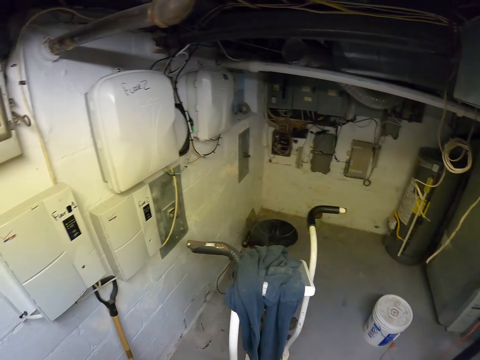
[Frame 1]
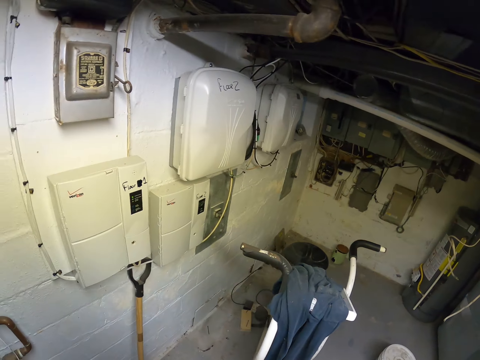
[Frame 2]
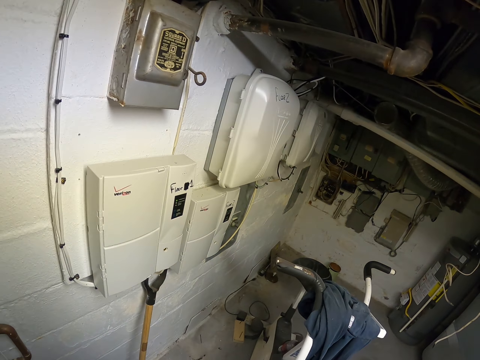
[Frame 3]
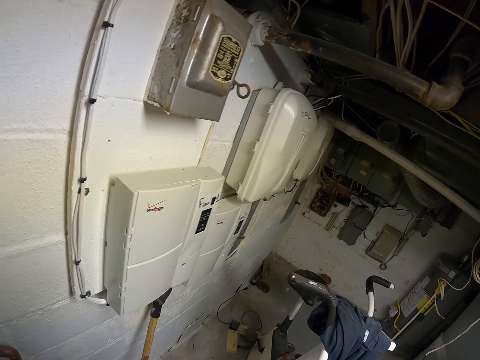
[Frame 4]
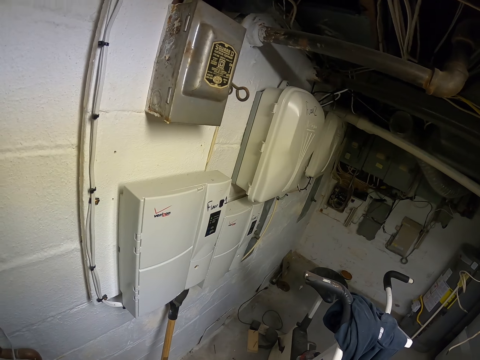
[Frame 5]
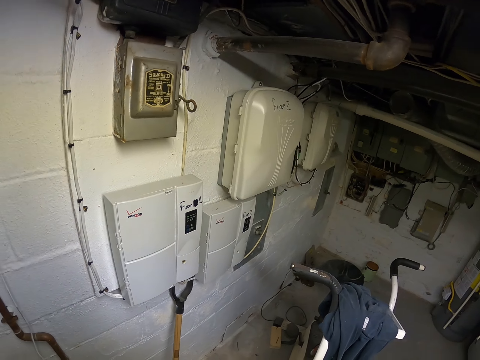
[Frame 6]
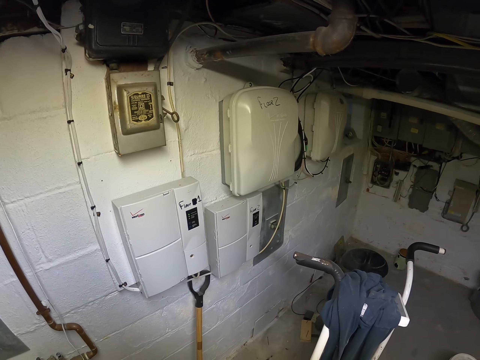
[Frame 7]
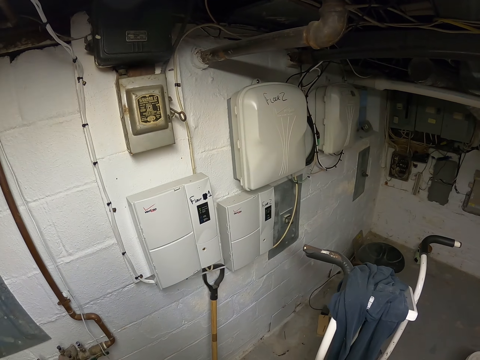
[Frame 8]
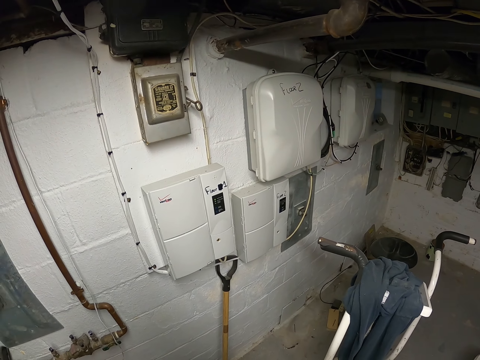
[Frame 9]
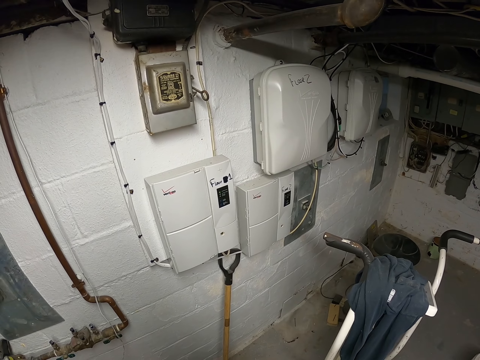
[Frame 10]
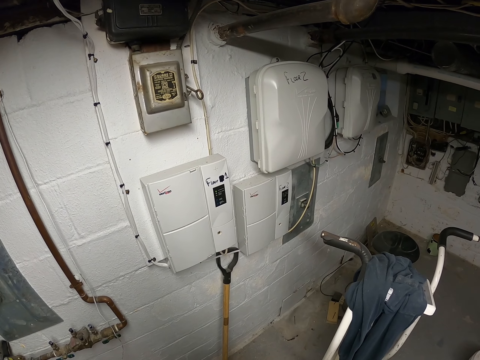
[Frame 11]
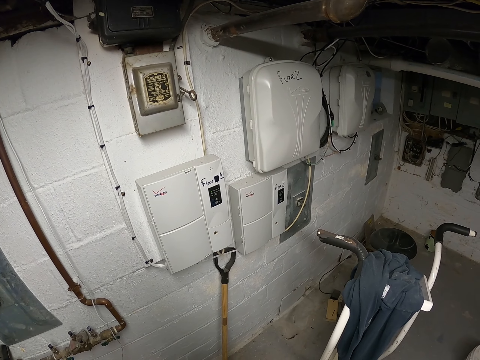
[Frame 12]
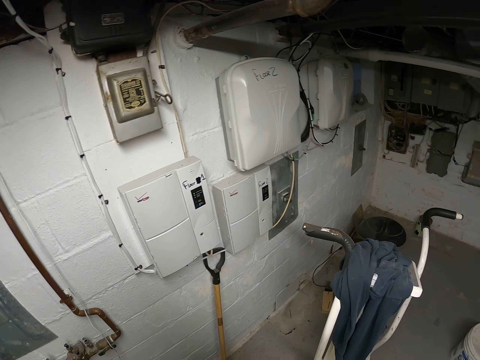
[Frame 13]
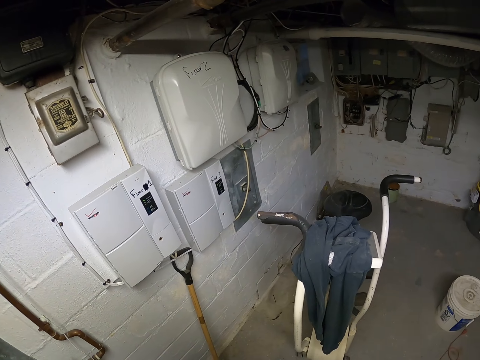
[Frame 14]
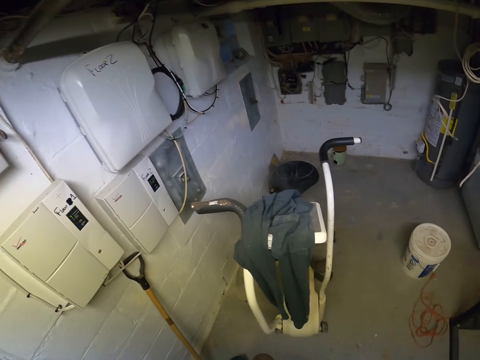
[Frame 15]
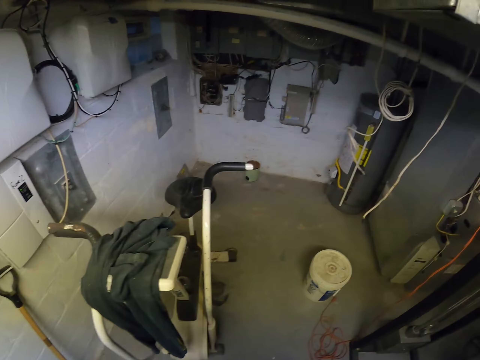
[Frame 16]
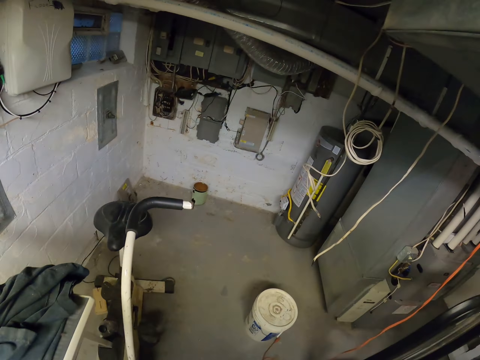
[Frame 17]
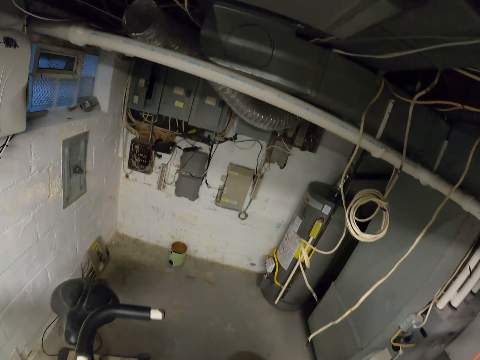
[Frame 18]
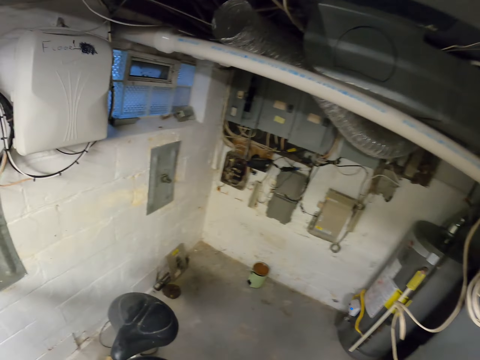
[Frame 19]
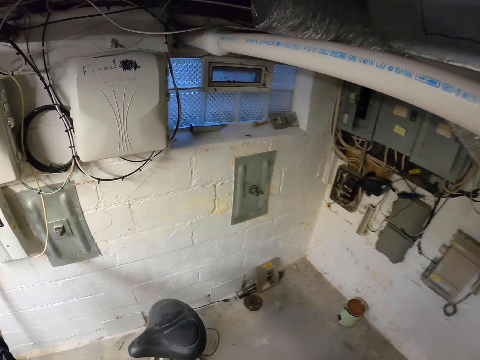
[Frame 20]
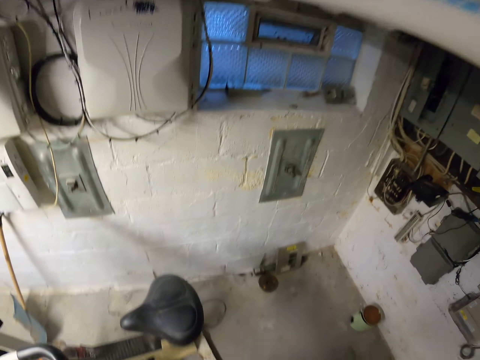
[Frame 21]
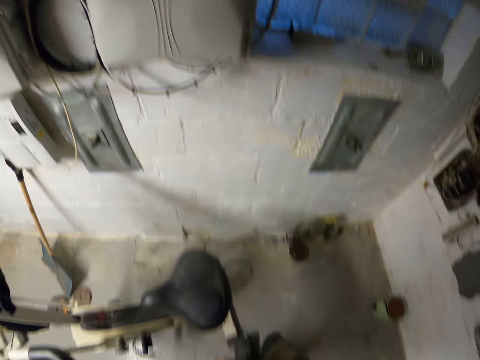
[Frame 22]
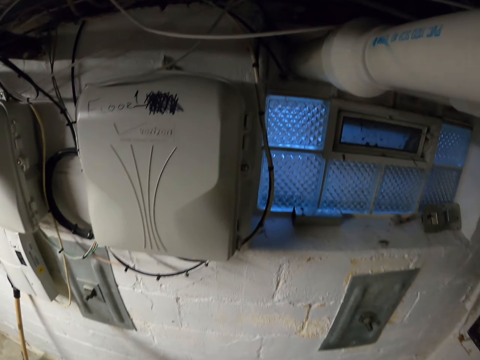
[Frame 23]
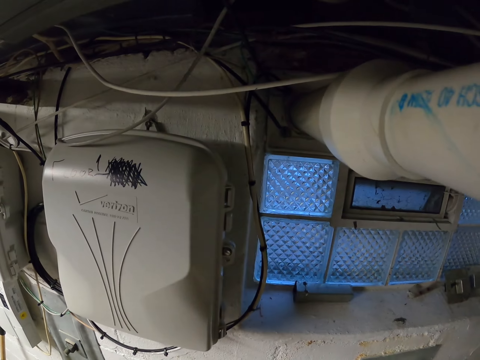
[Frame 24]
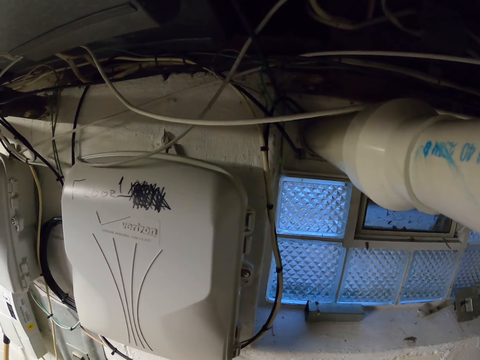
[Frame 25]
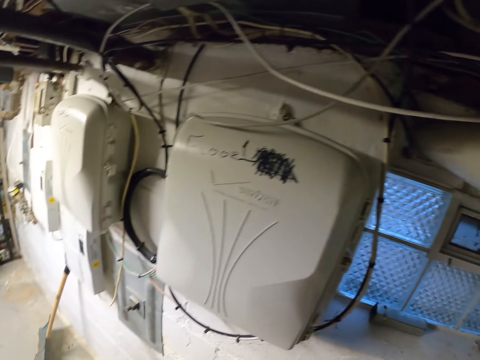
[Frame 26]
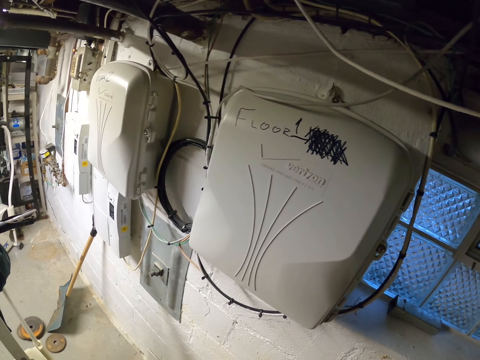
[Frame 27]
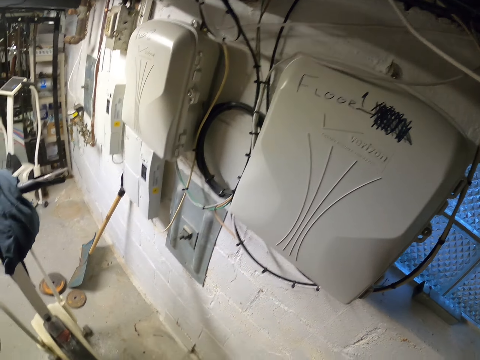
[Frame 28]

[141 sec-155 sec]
The camera wearer walks to the wall. They stretch the cloth.

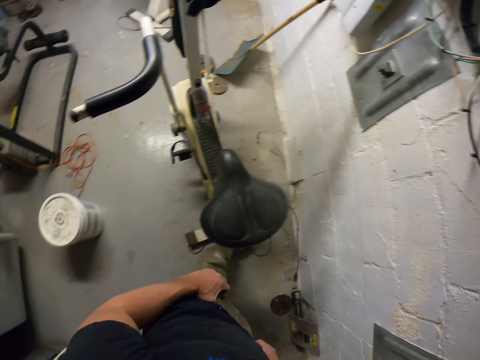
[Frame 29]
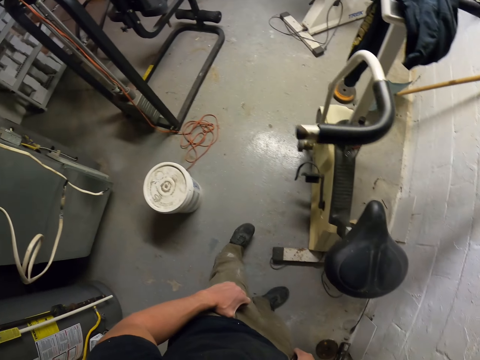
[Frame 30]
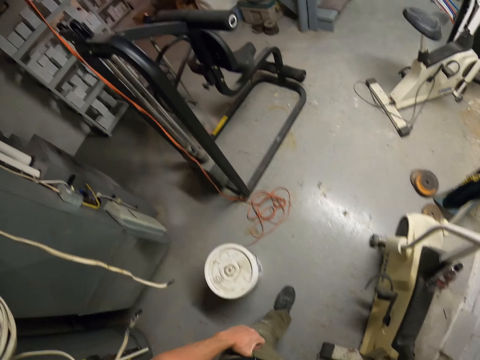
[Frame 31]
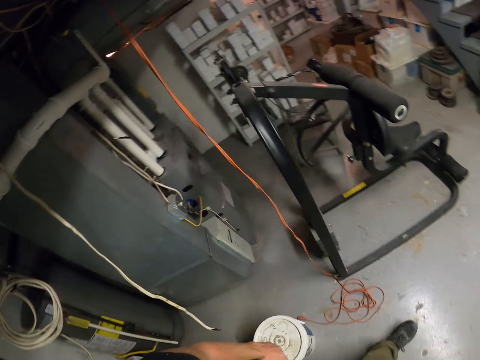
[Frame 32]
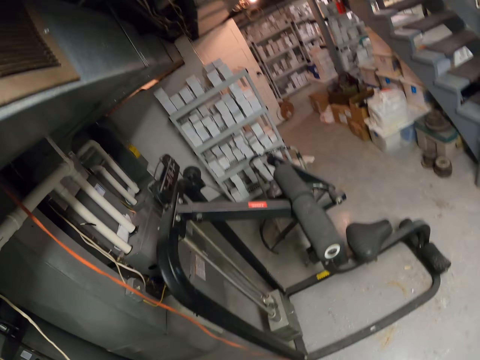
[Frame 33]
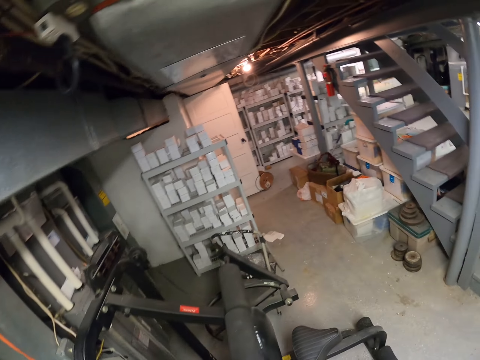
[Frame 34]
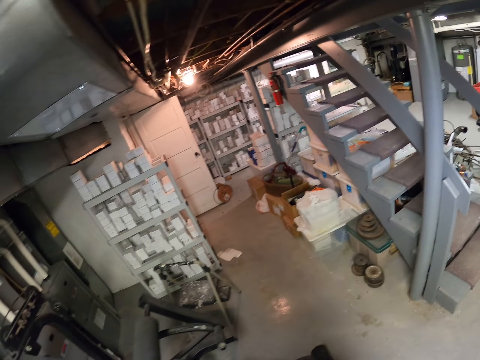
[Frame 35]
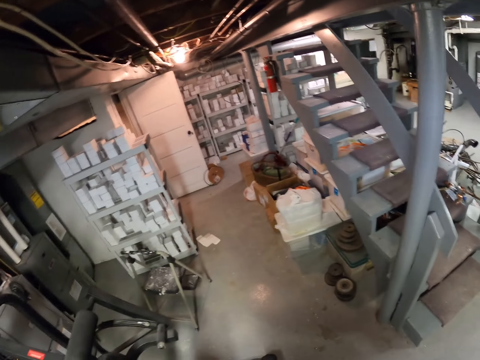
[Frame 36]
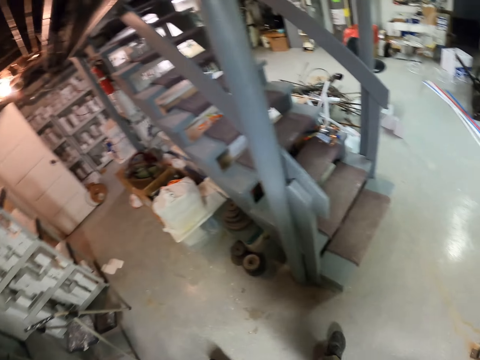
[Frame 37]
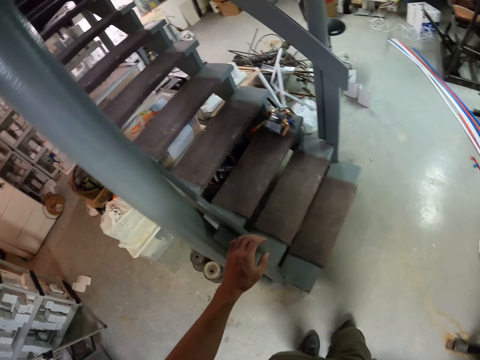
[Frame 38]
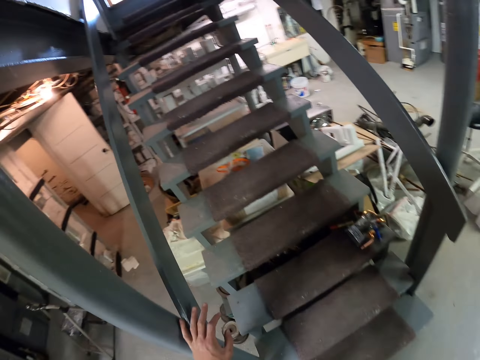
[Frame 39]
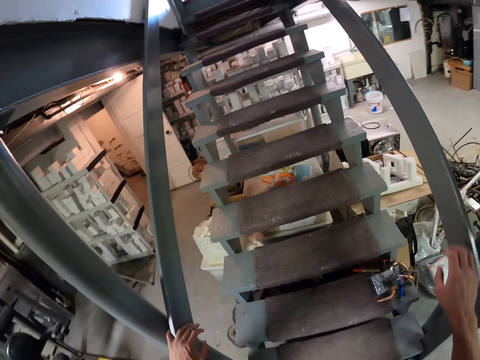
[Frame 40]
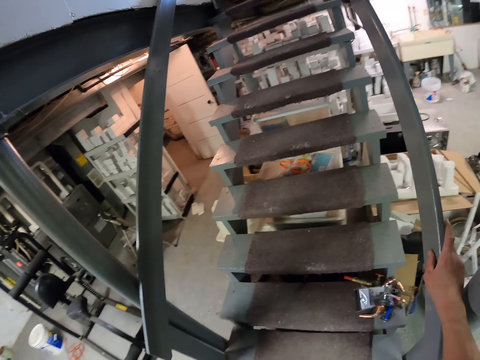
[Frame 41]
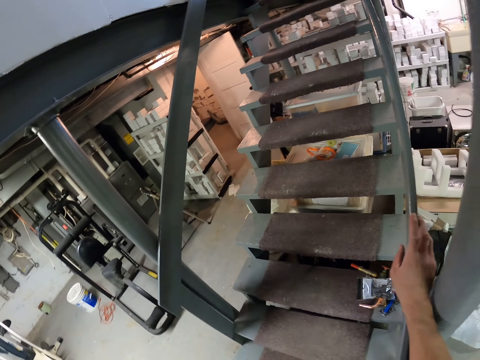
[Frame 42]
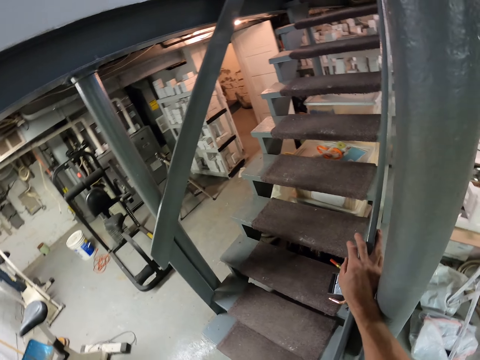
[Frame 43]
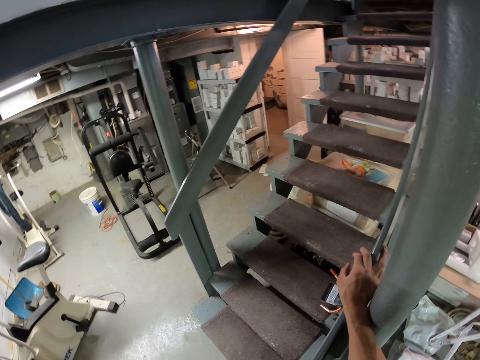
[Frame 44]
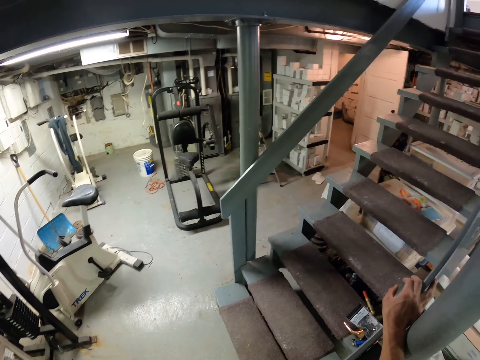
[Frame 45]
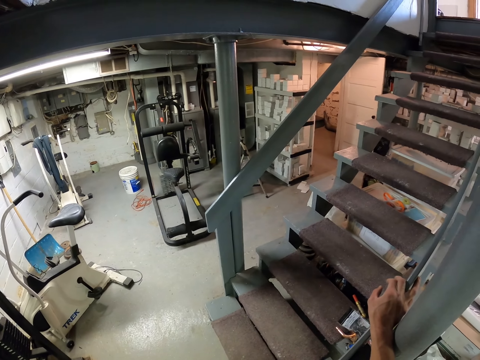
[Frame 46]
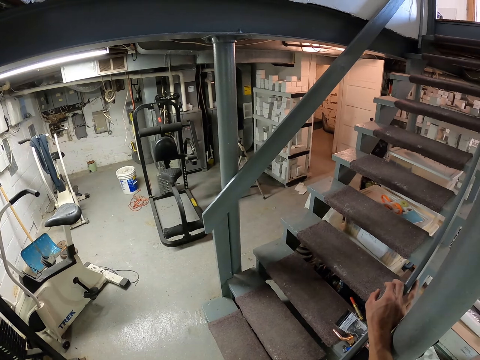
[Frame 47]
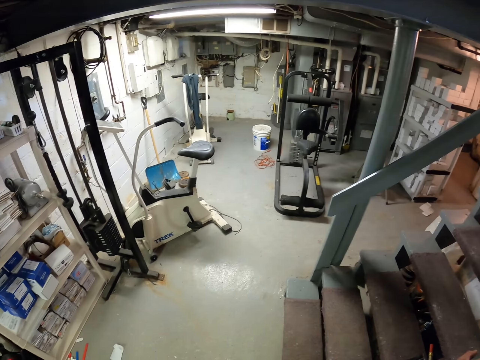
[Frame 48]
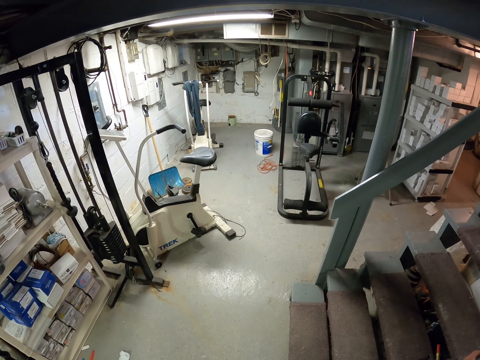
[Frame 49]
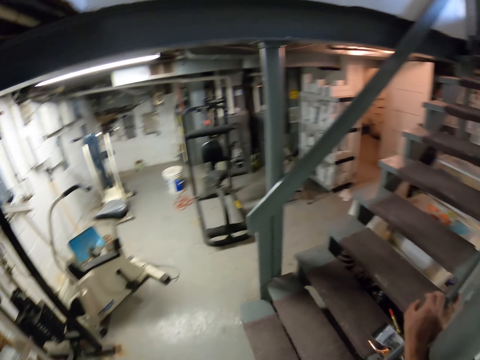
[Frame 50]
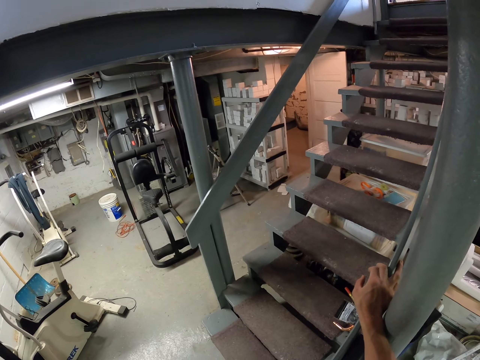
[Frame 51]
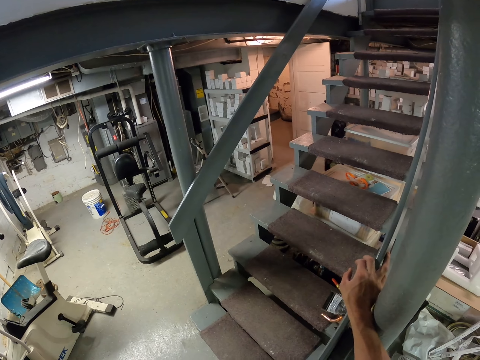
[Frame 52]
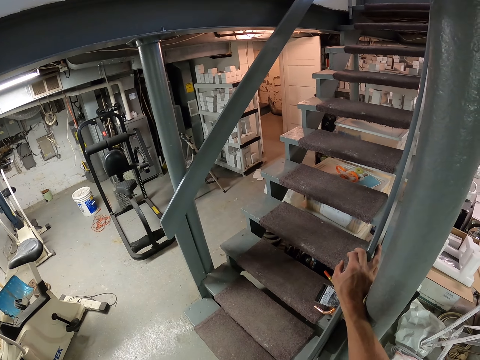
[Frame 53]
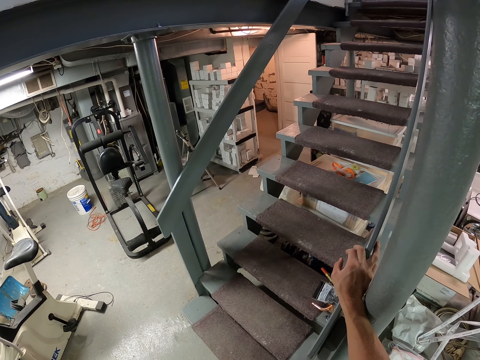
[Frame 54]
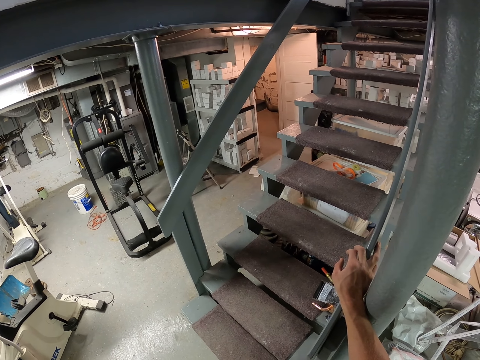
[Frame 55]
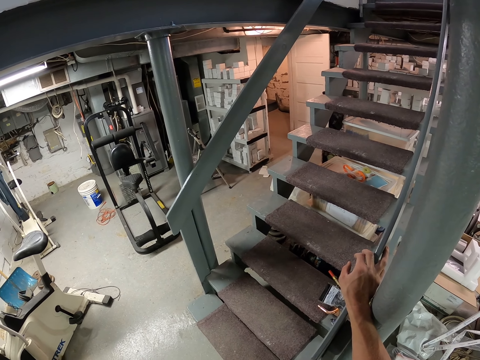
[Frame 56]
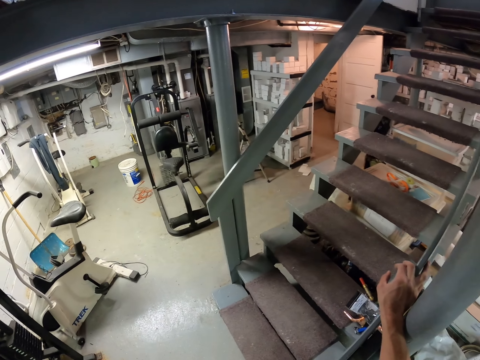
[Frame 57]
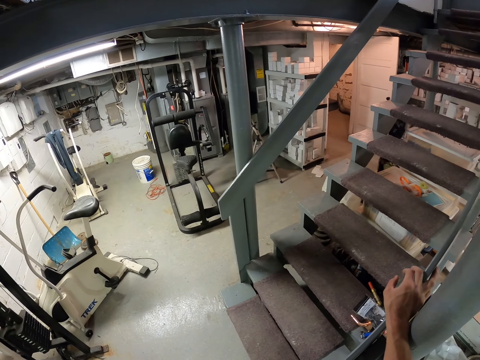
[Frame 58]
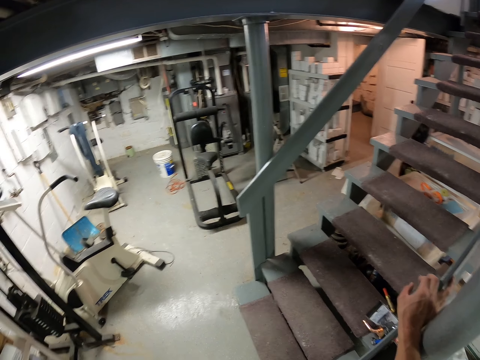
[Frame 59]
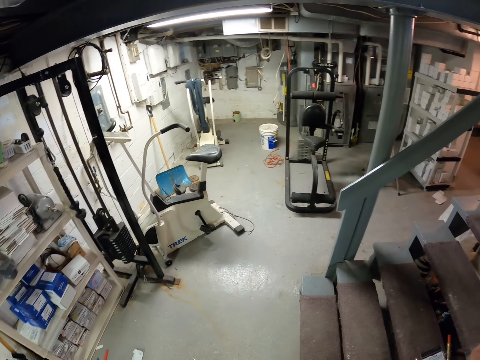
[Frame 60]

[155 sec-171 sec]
The camera wearer walks to the staircase. They walk around the room. They move the hand on the staircase. They rest the right hand on the staircase. They look around the room.
